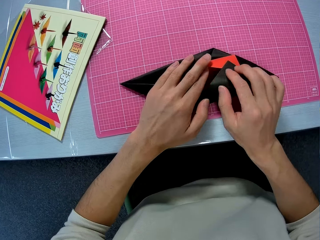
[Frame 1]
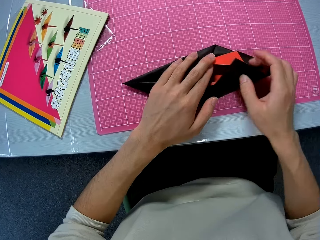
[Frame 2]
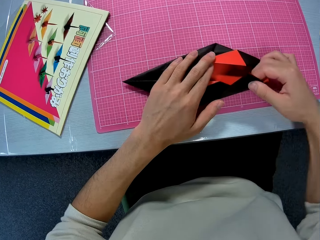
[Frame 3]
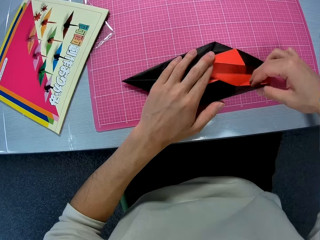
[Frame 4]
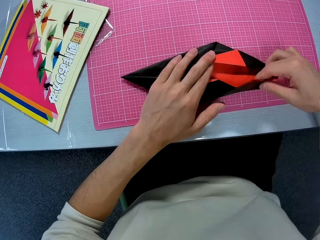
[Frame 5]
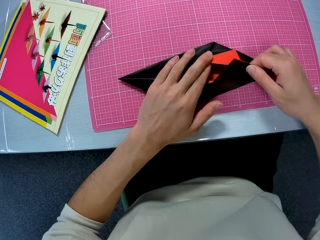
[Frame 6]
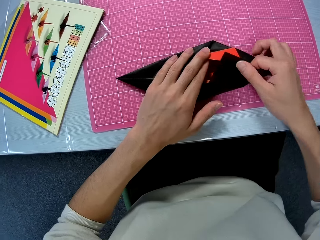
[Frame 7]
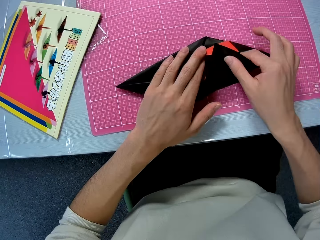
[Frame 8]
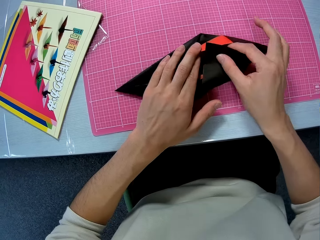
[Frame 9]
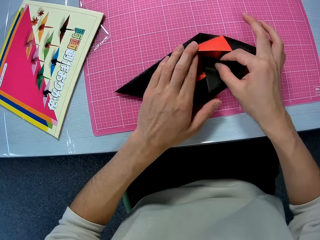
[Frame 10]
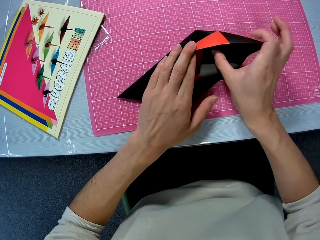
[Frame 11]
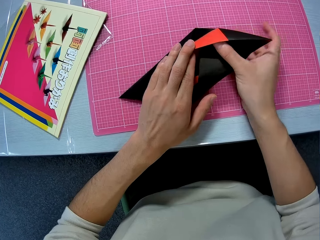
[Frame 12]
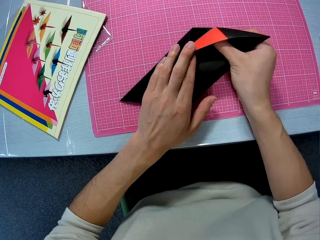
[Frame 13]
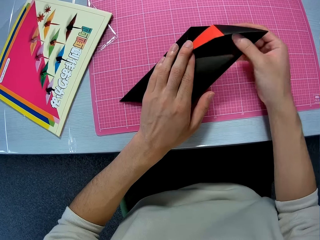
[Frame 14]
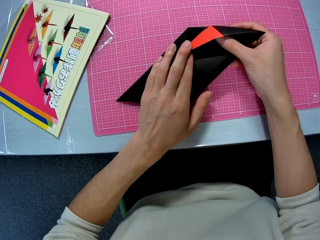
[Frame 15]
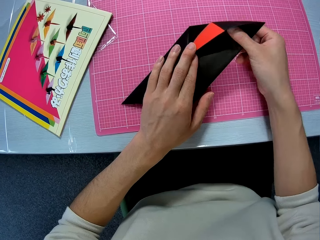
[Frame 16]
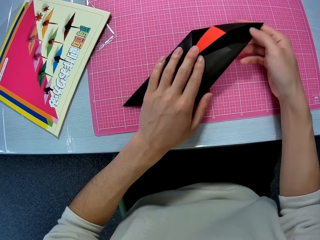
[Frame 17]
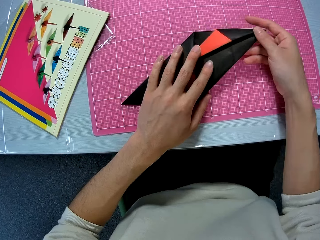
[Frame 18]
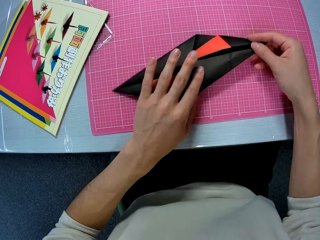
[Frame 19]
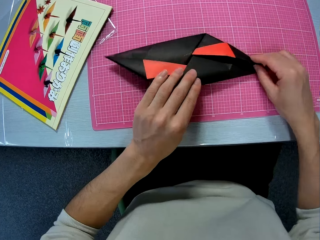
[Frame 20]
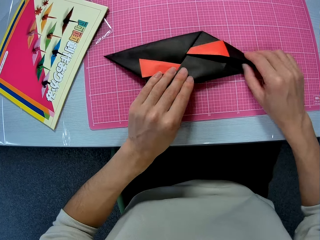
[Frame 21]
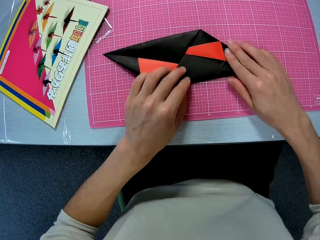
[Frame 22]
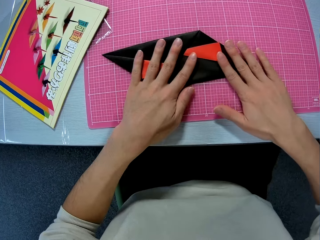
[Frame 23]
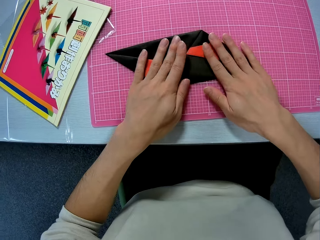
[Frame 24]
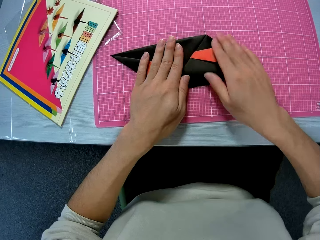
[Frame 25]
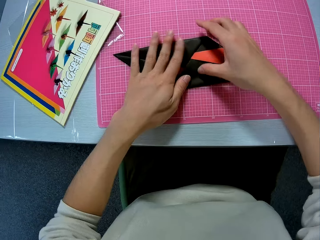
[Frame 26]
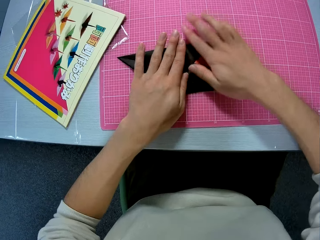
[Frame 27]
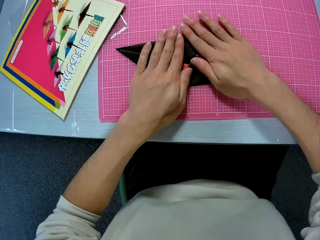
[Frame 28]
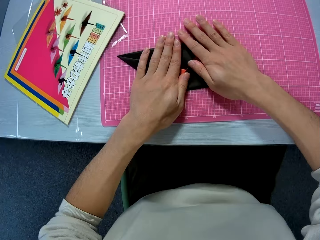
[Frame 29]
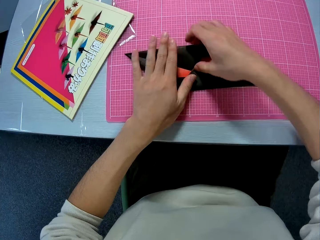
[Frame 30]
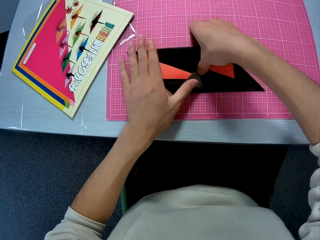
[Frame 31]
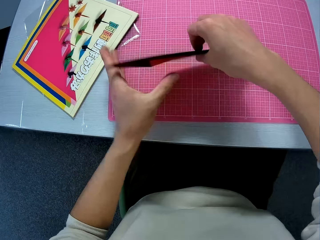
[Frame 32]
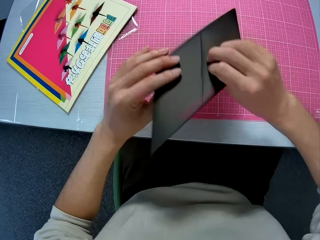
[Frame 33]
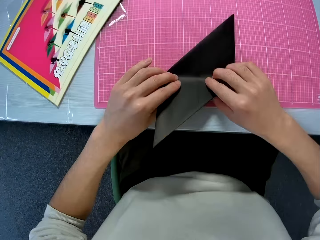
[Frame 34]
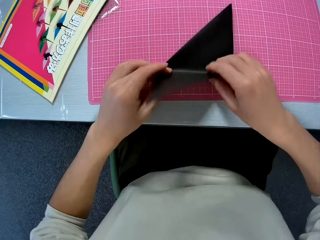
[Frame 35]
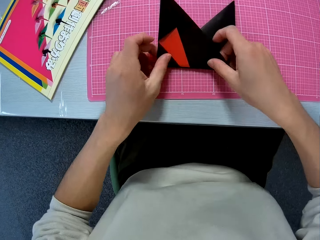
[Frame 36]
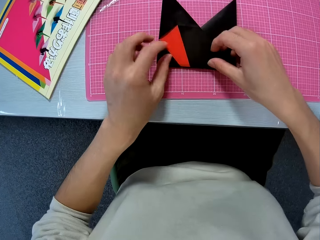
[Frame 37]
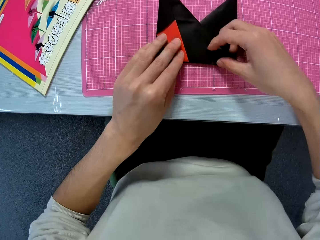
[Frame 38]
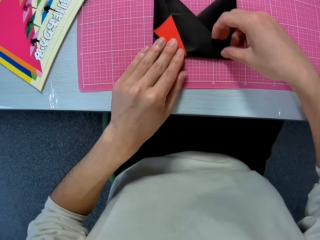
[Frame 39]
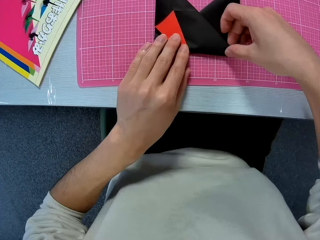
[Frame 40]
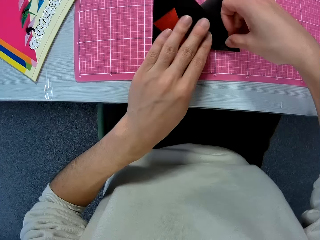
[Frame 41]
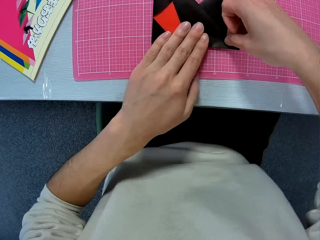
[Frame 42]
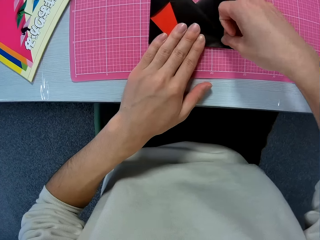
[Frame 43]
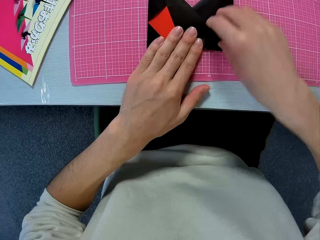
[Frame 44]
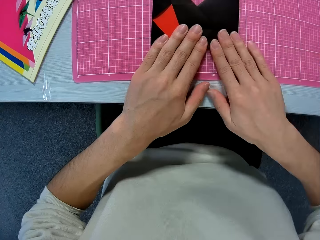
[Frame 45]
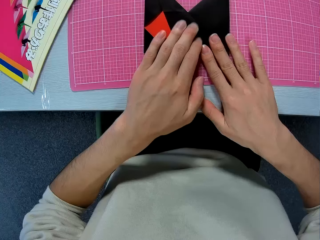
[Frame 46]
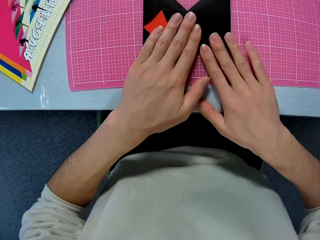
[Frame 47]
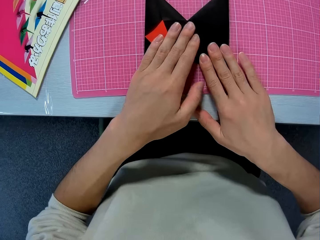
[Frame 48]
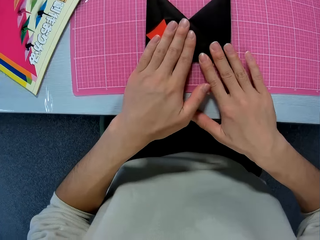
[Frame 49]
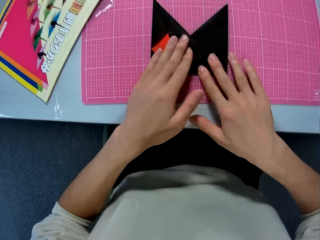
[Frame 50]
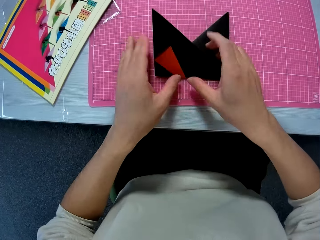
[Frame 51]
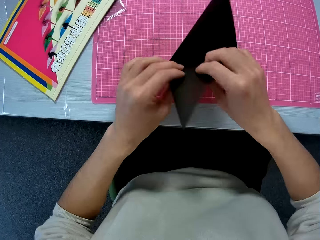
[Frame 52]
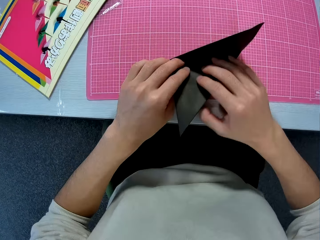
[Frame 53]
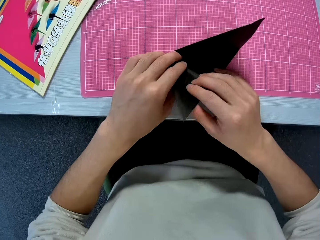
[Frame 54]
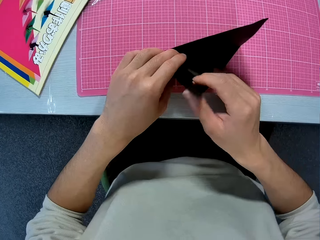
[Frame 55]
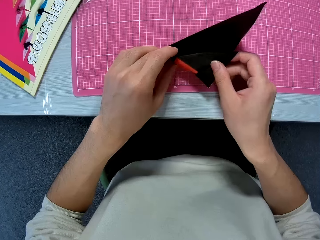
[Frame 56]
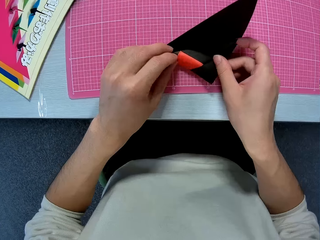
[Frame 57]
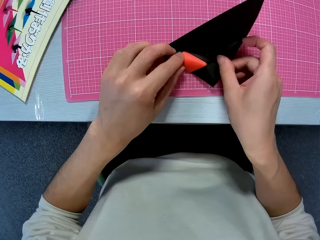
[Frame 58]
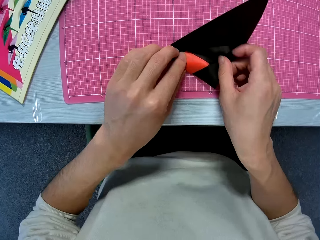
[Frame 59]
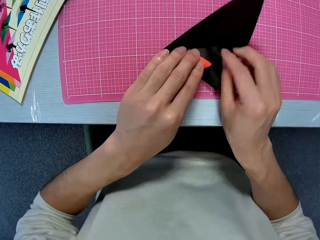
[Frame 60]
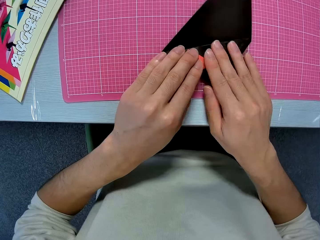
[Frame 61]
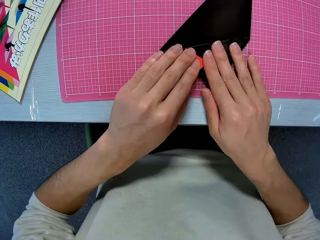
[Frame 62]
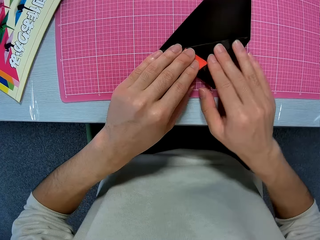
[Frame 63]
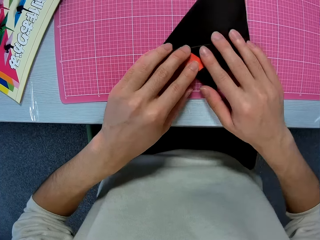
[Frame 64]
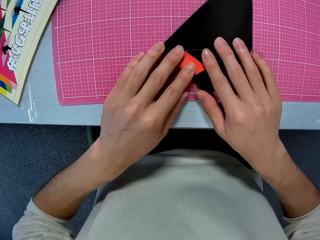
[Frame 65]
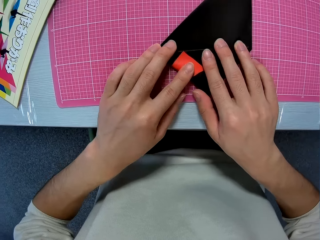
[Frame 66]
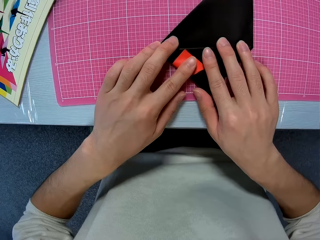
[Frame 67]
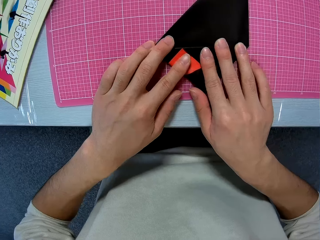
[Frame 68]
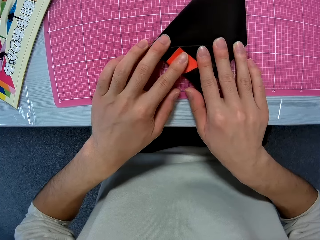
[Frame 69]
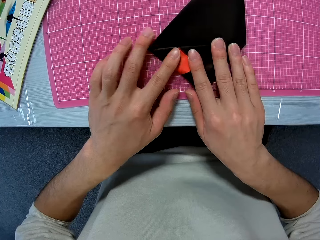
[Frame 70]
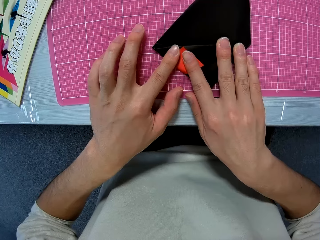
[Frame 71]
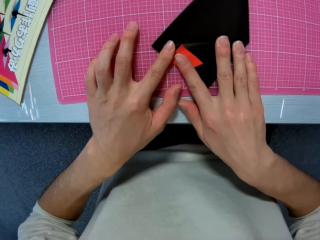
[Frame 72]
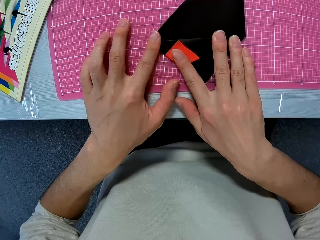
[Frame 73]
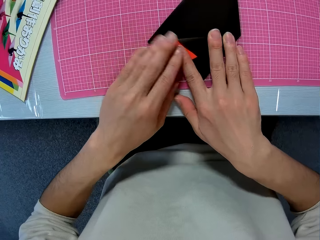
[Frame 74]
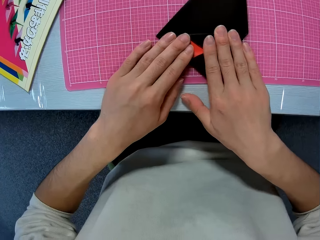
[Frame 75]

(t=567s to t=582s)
The camera wearer turns the paper craft. They fold the paper craft. They align the paper craft. They turn the paper craft. They fold the paper craft.

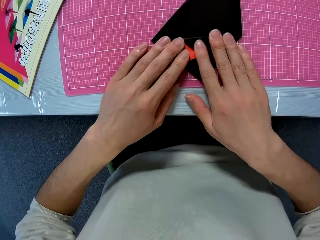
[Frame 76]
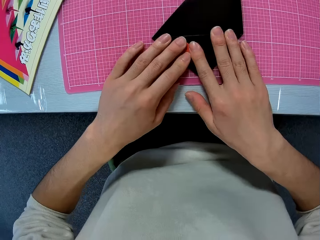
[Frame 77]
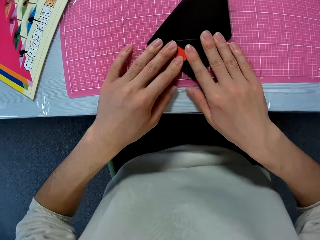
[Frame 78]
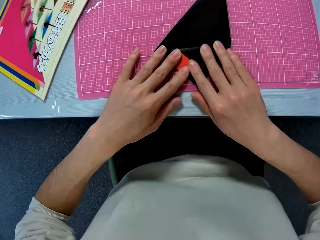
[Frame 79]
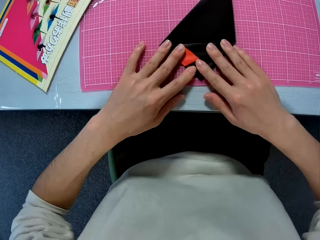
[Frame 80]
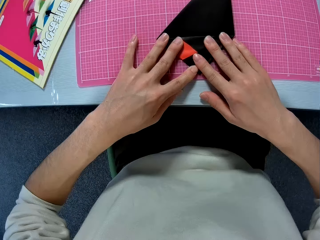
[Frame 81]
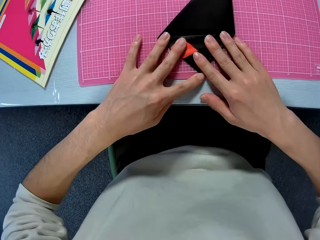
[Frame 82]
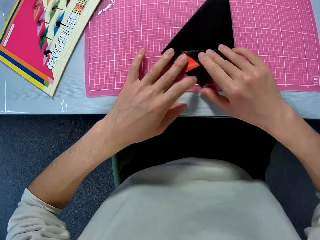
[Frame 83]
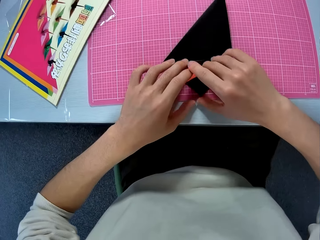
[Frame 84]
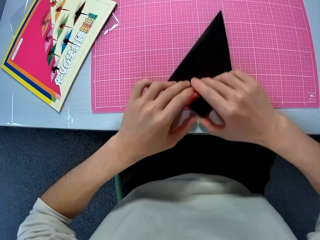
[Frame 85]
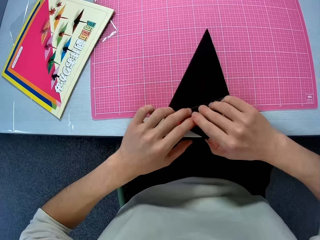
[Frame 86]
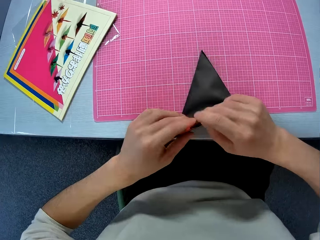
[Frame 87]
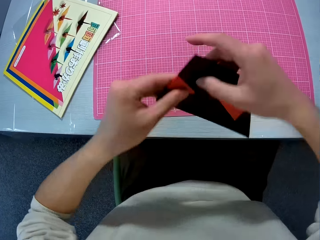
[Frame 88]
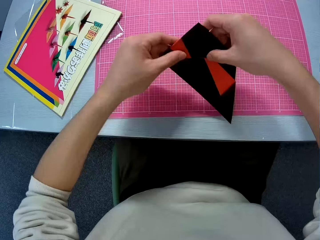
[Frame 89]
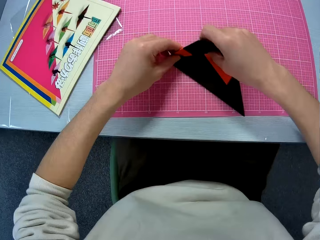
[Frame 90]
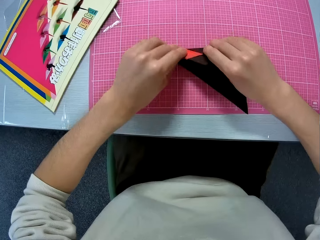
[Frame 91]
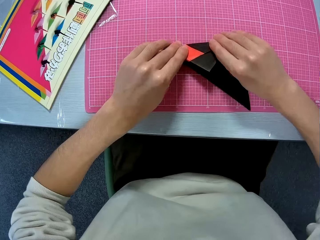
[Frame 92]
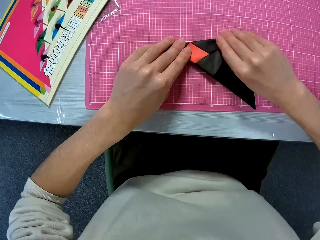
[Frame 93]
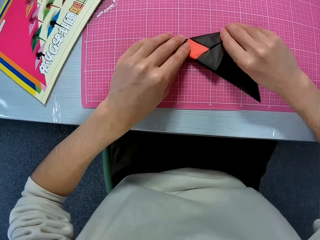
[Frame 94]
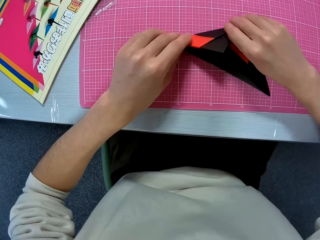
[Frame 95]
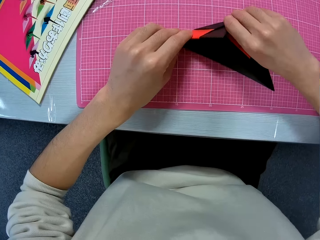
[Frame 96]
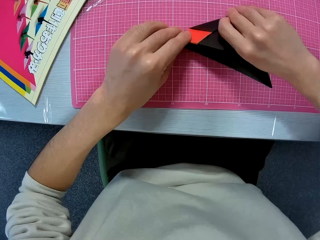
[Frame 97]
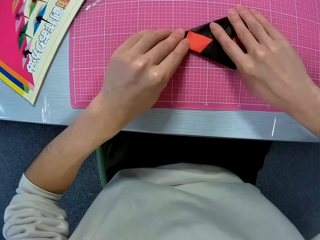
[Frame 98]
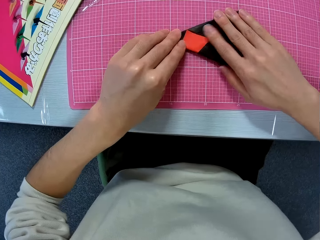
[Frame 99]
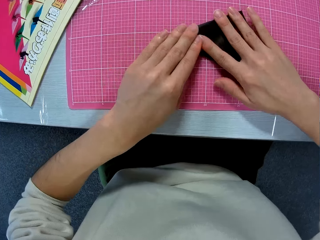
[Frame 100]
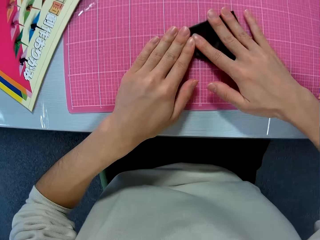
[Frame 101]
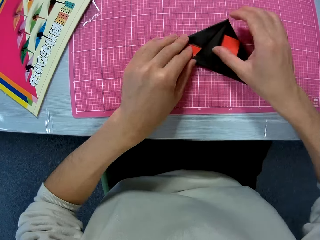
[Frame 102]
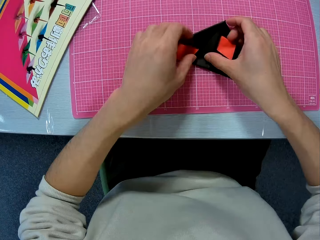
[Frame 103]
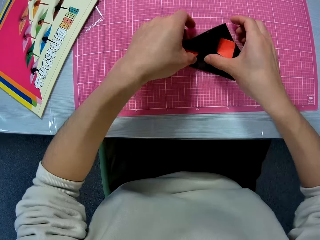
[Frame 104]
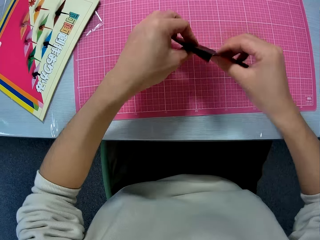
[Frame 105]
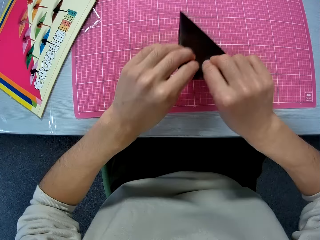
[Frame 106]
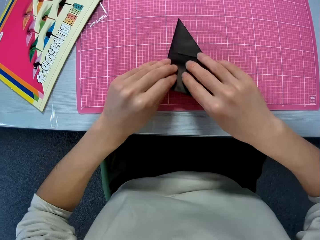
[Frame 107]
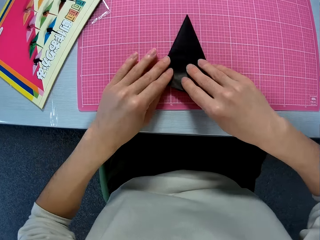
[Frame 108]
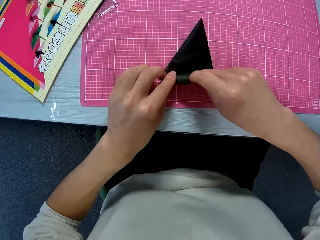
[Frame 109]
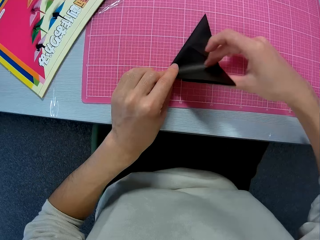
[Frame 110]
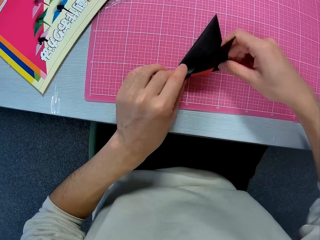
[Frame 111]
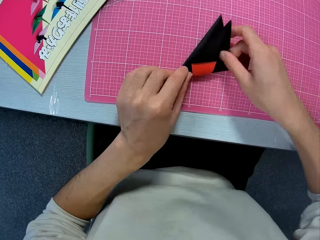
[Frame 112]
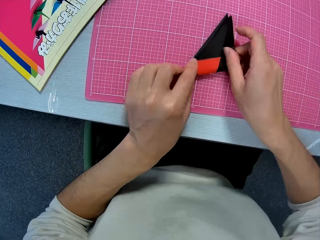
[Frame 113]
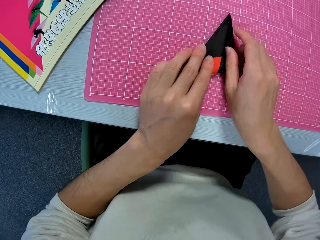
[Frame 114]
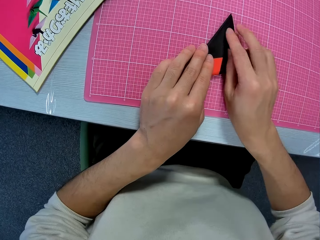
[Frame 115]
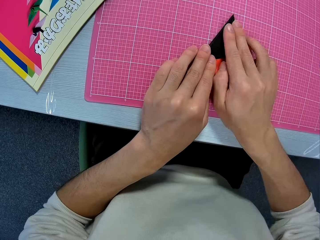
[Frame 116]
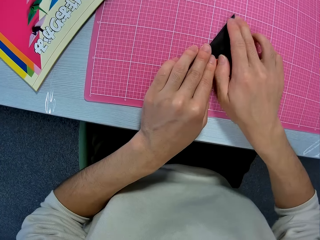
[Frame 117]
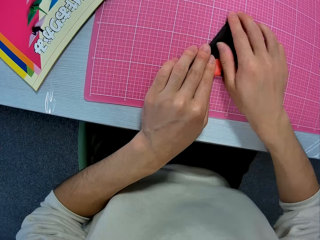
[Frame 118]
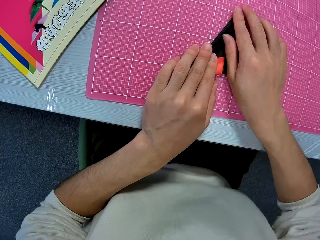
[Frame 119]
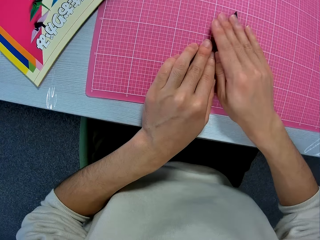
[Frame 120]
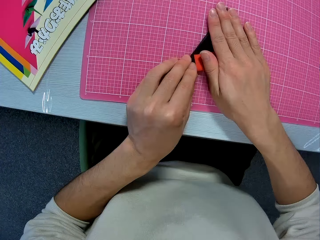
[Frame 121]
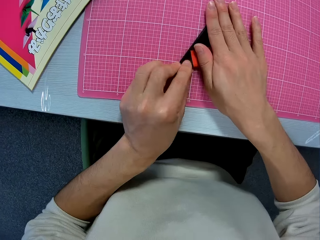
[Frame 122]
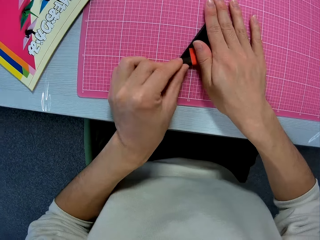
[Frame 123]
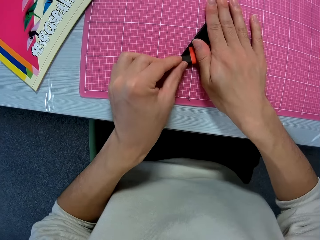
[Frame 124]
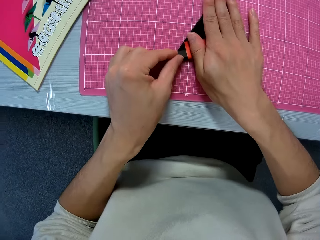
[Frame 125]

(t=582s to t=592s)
The camera wearer turns the paper craft. They fold the paper craft. They turn the paper craft. They fold the paper craft.
